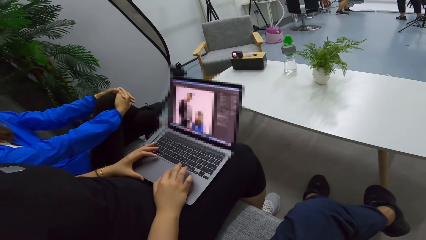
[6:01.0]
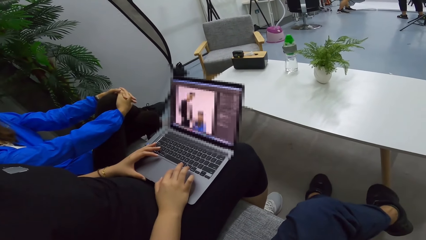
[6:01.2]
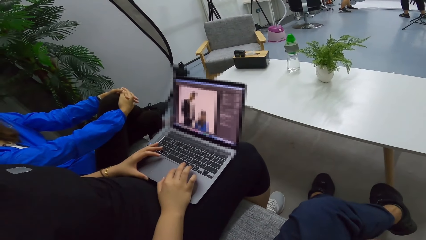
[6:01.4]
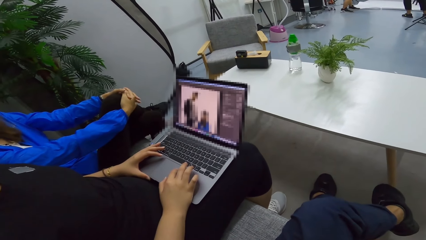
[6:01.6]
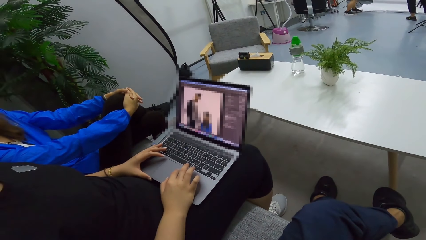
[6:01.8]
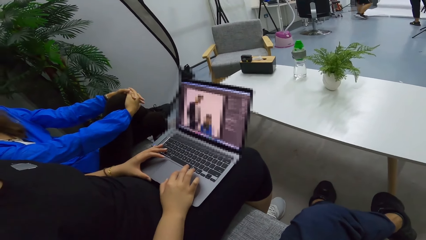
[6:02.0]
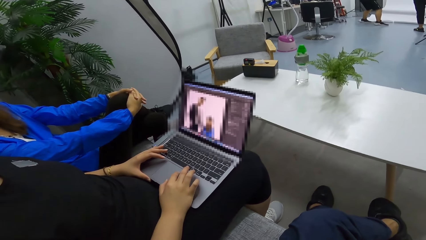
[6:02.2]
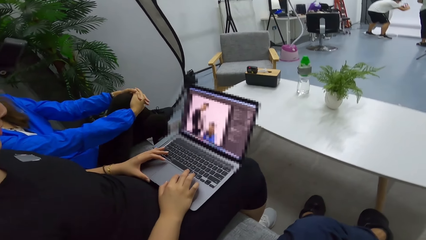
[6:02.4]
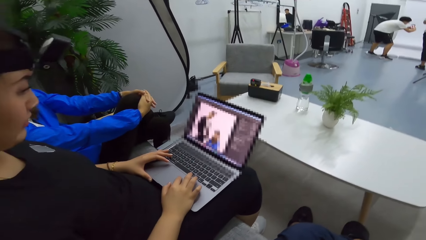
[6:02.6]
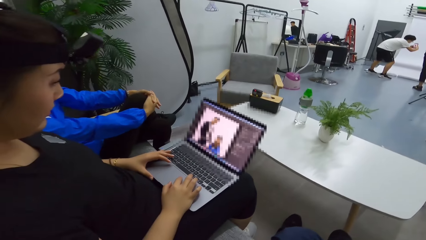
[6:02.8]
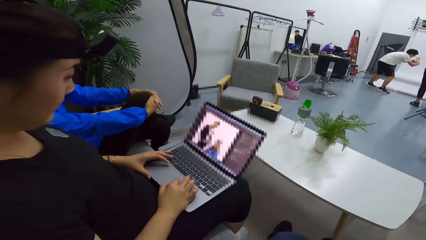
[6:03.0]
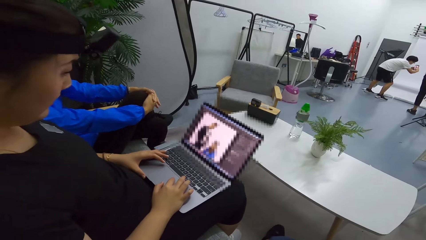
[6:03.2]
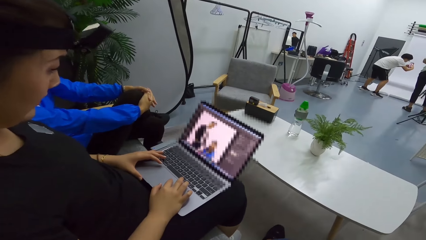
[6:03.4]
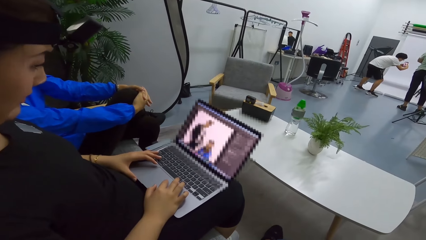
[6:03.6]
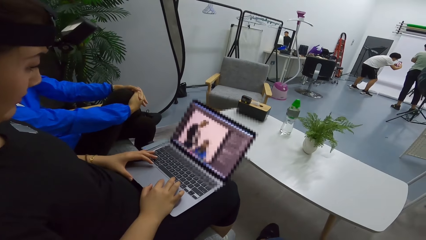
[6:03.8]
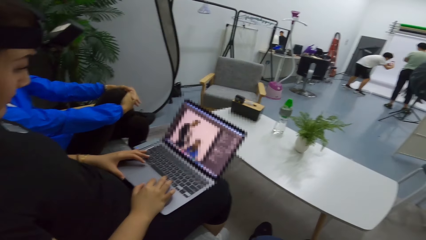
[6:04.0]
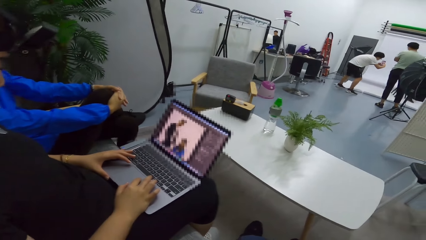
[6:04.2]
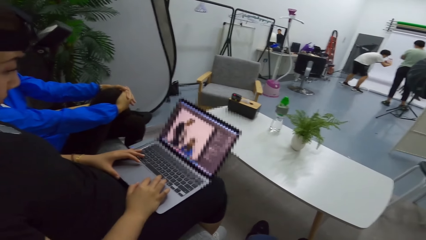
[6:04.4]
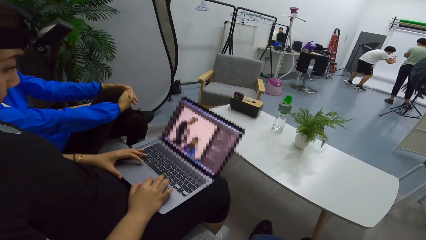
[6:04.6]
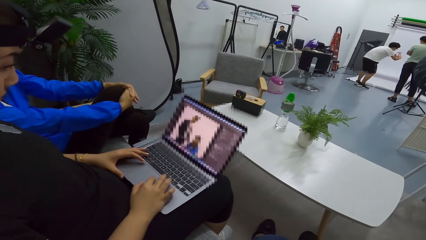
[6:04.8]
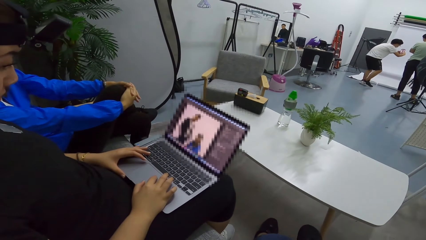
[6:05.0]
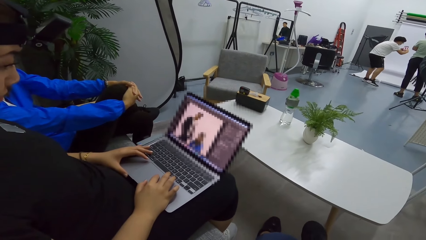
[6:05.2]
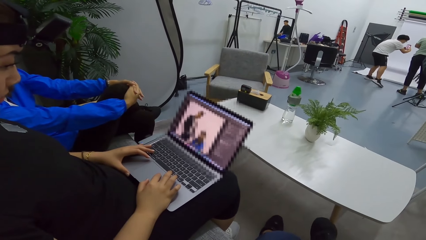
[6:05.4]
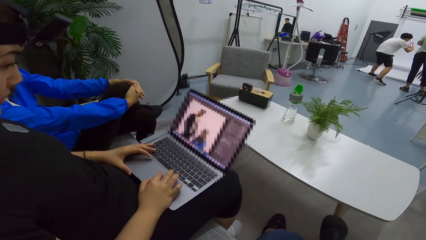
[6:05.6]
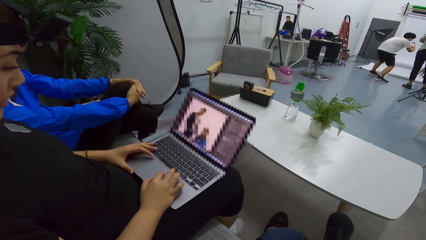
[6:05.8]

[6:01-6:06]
The camera wearer looks at the laptop.

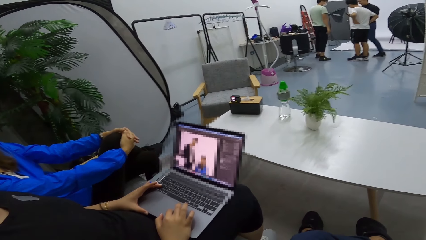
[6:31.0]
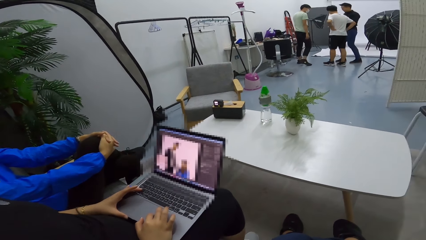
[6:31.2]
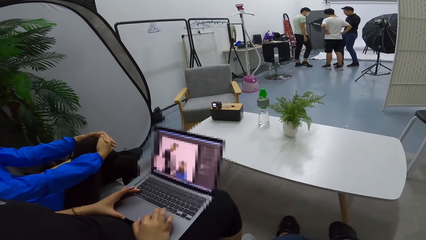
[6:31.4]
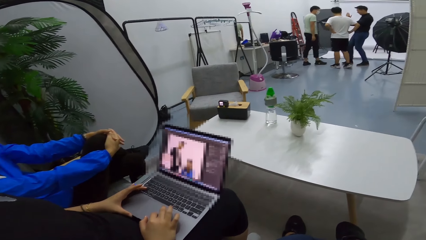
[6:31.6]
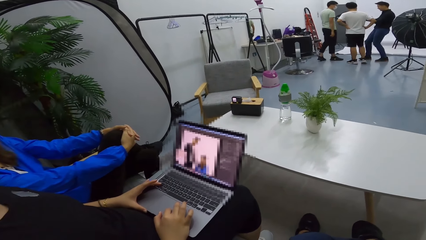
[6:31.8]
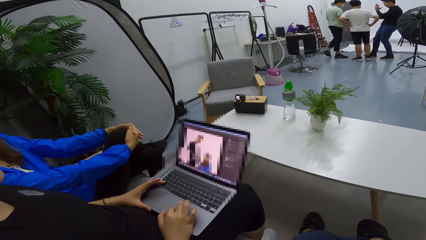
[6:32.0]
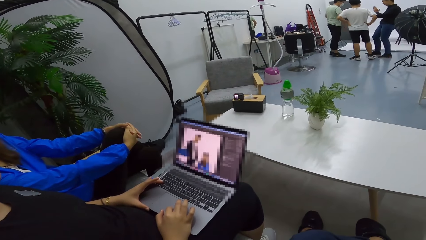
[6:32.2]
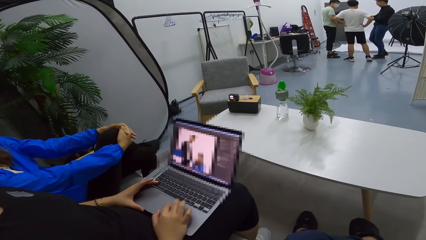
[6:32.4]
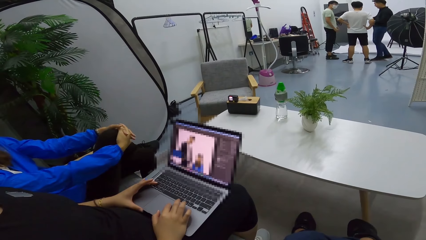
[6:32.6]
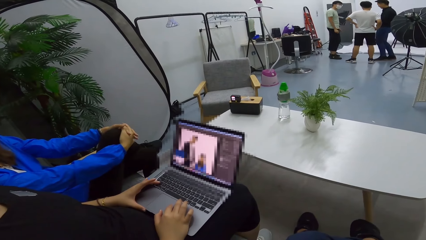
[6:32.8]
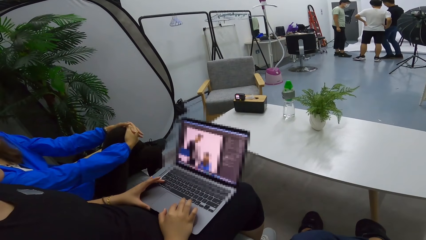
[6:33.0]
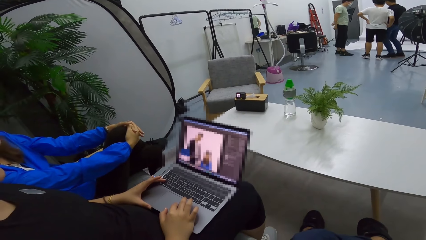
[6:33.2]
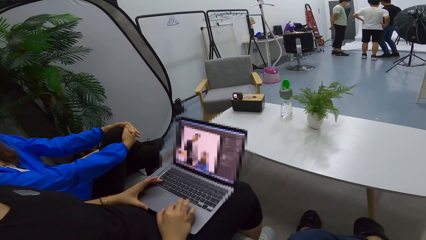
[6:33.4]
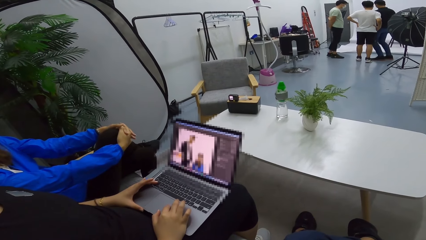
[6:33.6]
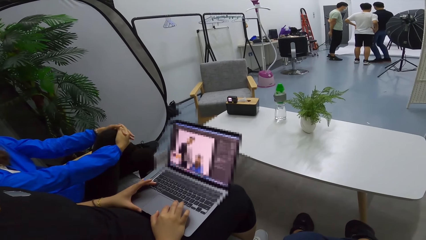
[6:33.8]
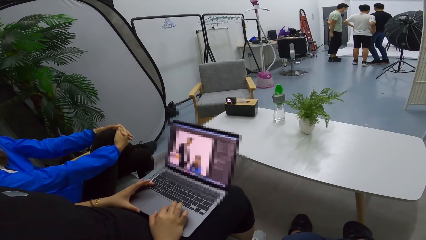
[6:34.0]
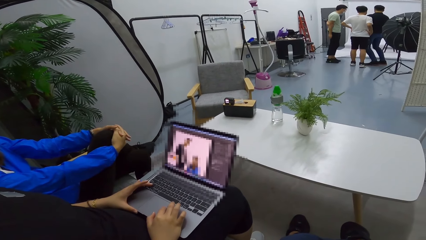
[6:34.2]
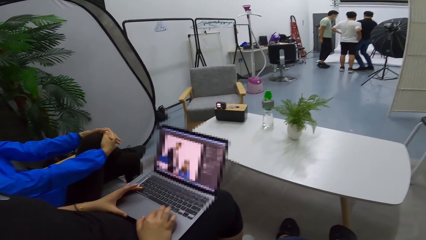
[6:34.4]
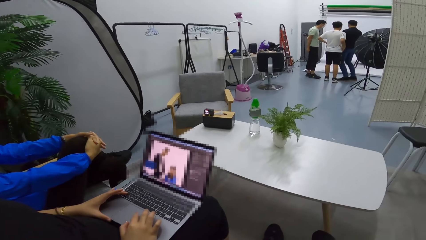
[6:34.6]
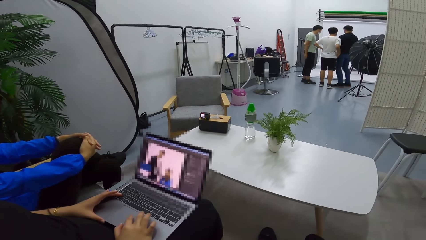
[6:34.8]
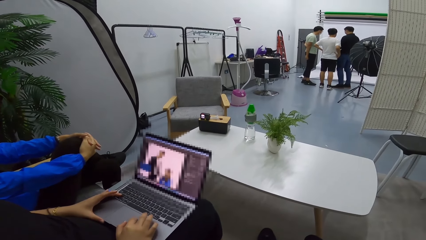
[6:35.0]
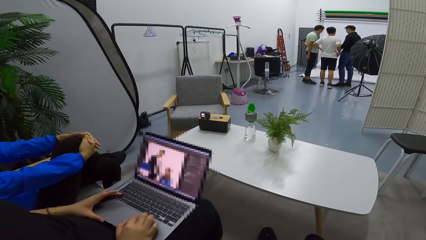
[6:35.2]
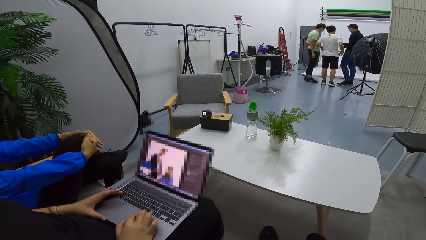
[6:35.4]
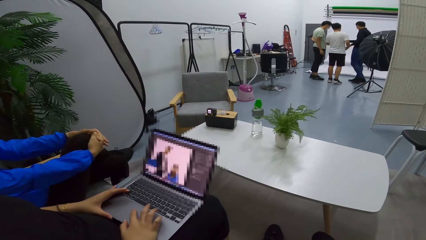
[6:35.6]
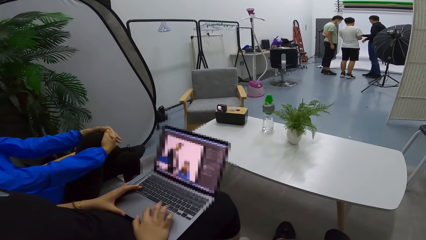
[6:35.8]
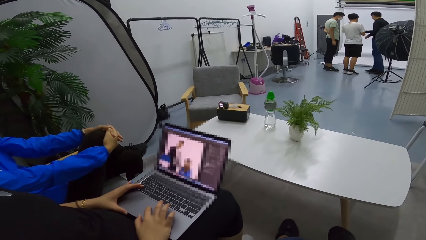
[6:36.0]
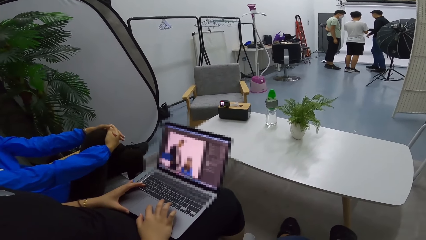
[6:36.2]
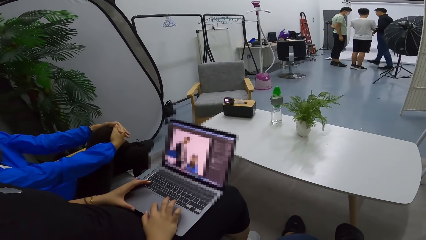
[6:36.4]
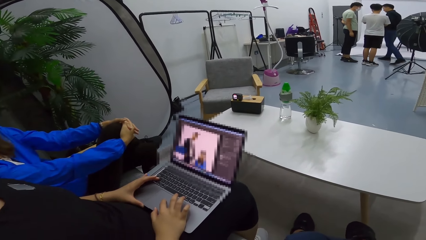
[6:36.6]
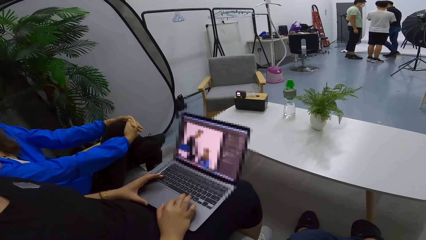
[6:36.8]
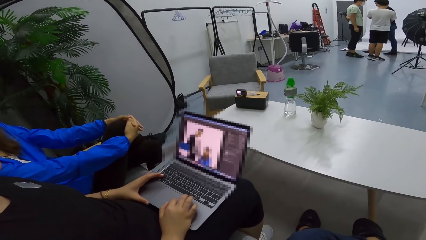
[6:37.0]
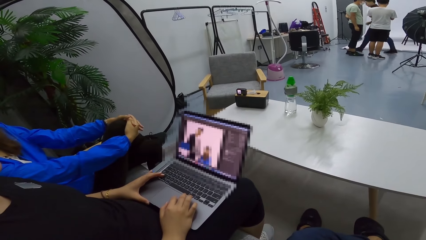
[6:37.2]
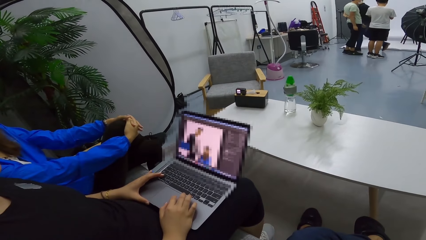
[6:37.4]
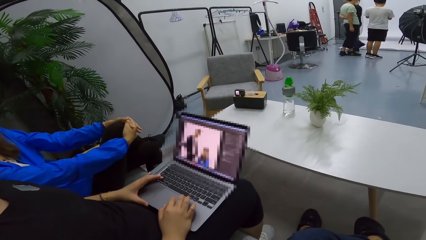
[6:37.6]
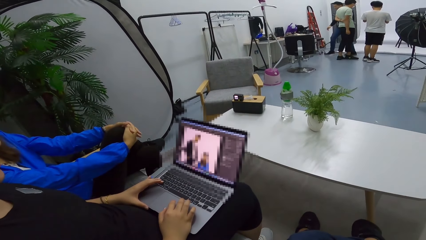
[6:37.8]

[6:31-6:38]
The camera wearer looks around.

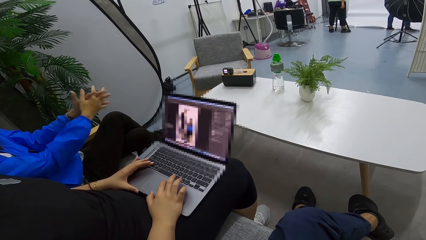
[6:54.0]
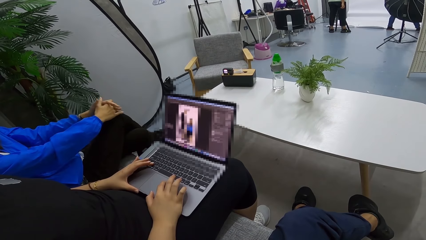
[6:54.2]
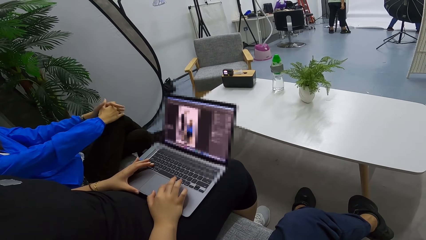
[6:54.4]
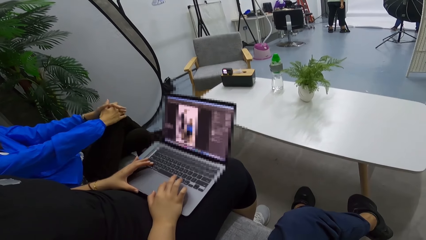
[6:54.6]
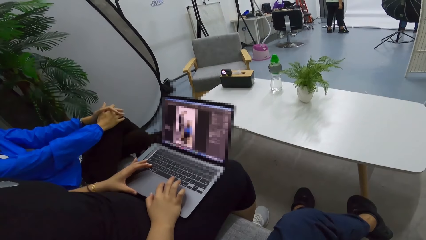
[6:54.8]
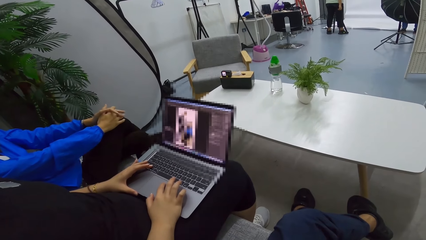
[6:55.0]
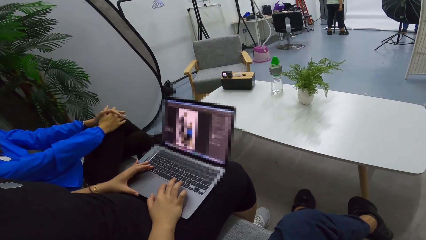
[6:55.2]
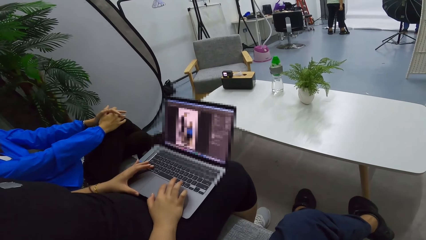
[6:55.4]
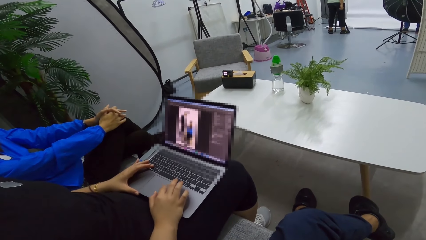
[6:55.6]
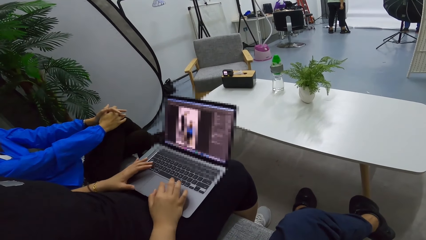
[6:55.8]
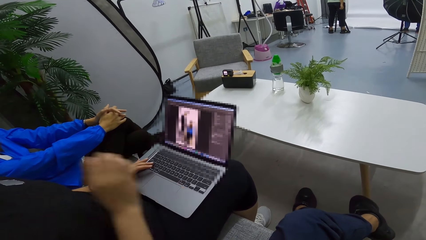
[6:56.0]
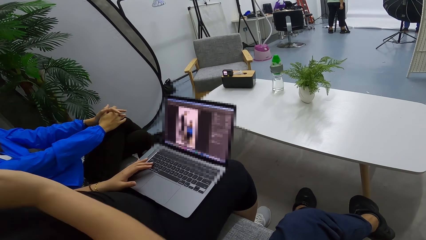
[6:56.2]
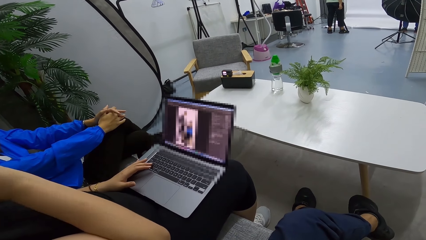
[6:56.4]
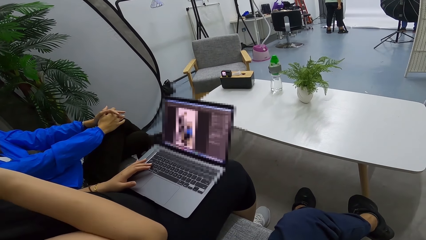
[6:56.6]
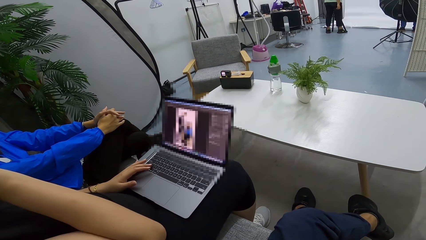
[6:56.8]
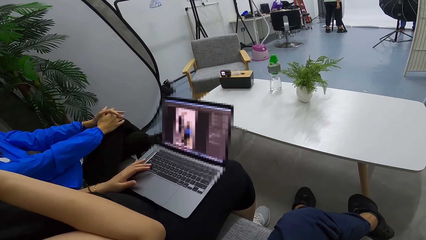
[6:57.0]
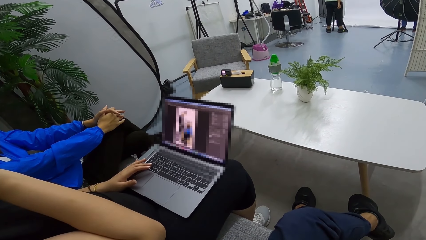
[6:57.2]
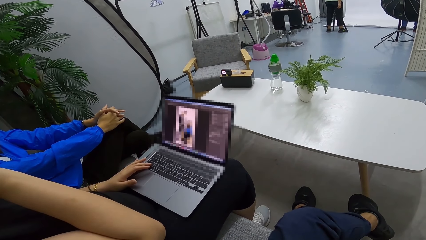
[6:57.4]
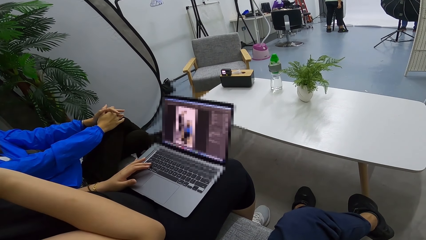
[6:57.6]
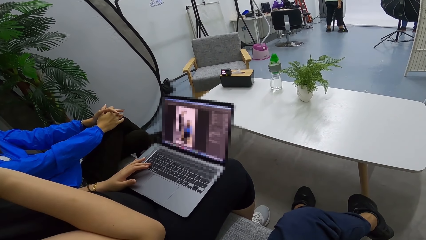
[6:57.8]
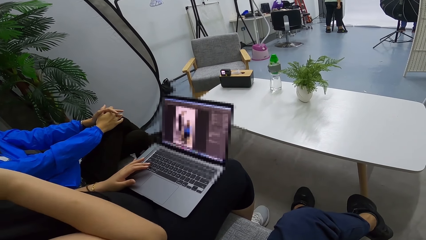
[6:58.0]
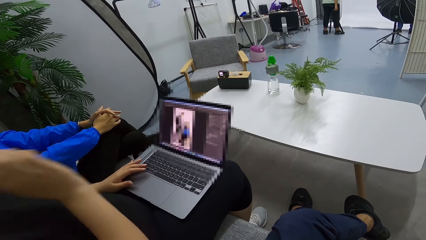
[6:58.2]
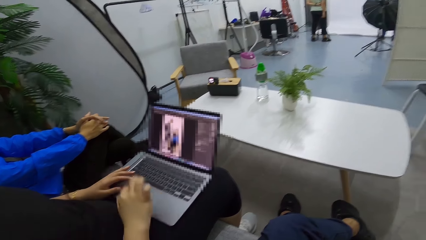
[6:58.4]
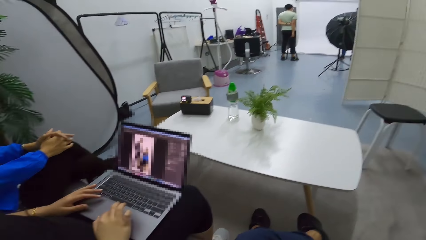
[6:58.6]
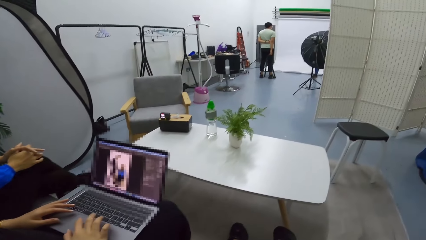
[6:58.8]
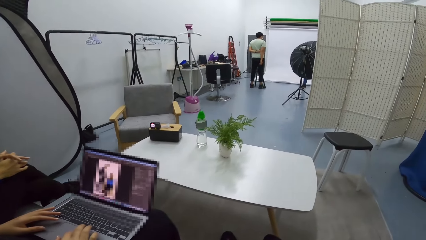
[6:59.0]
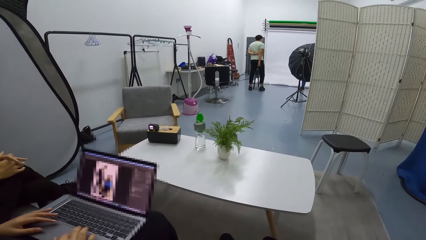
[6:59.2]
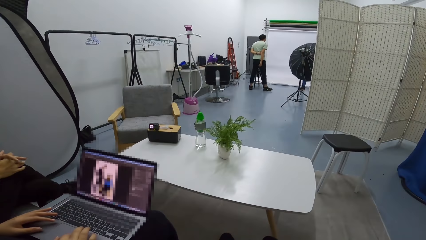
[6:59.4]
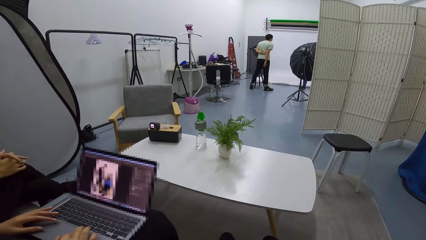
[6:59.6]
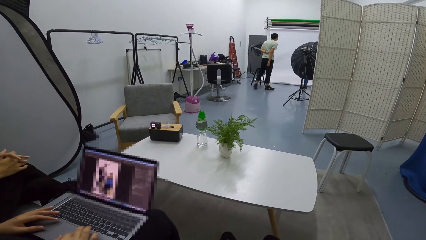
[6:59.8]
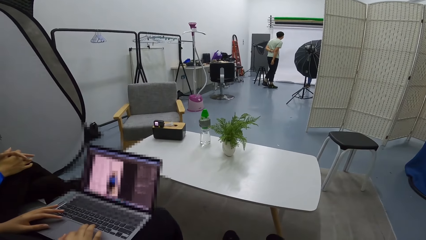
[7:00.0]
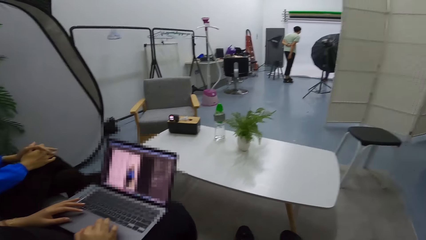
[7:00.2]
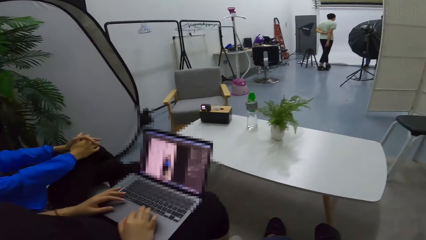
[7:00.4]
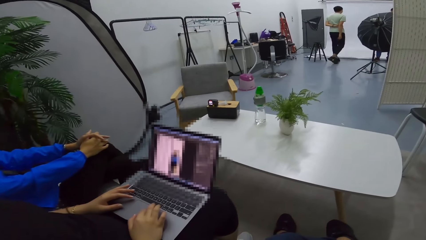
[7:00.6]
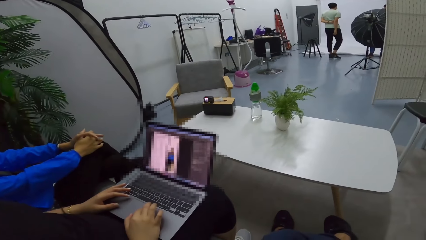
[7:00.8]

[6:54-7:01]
The camera wearer looks at the laptop. They look around.
